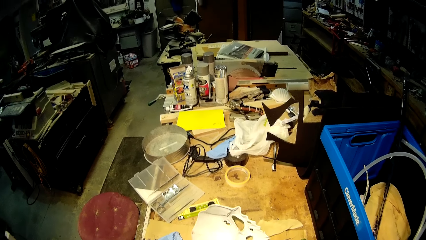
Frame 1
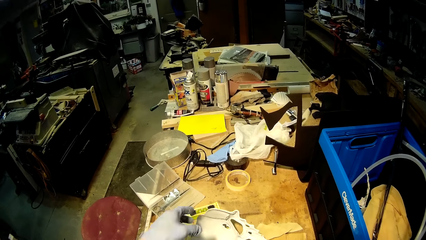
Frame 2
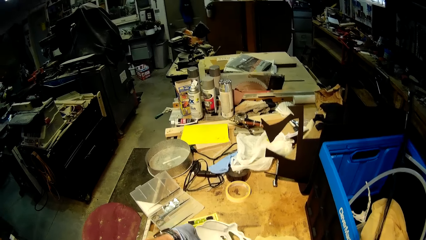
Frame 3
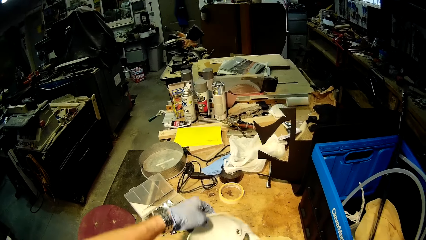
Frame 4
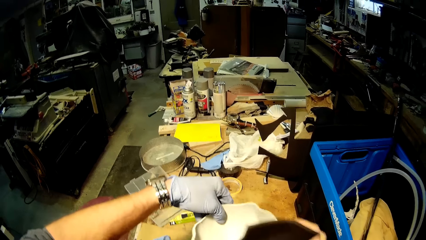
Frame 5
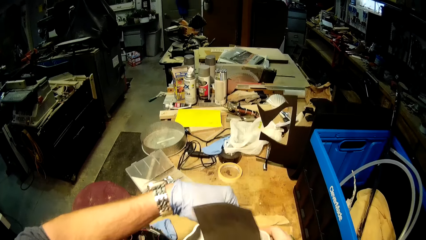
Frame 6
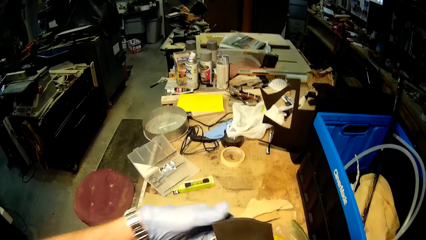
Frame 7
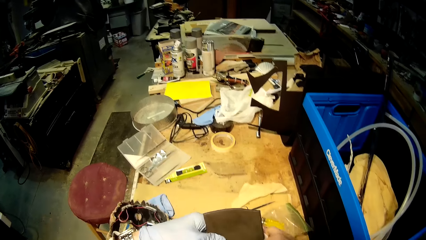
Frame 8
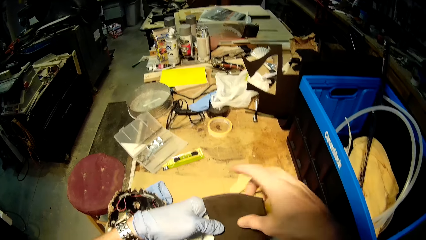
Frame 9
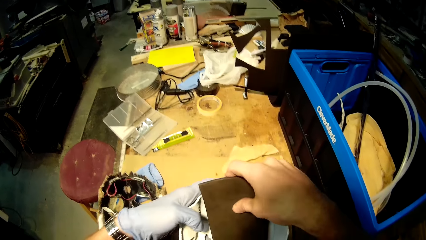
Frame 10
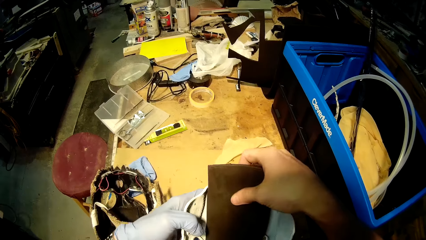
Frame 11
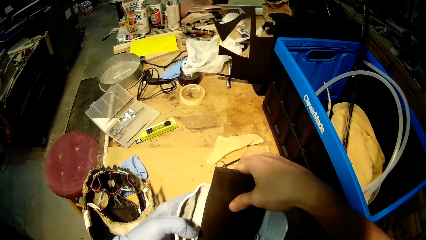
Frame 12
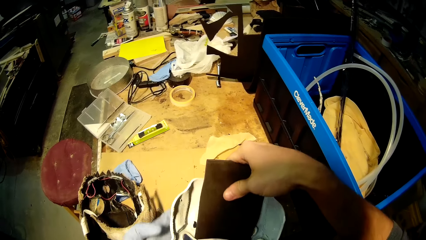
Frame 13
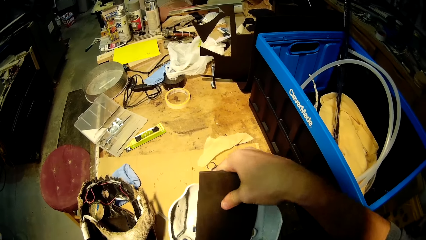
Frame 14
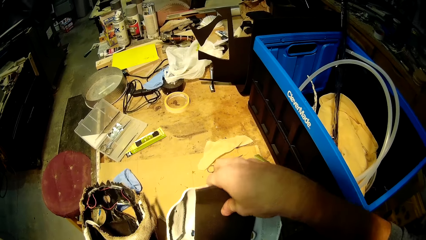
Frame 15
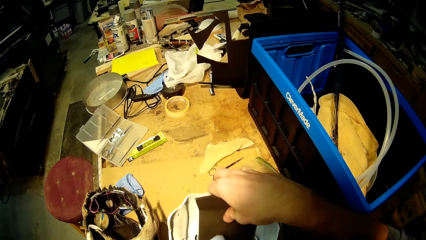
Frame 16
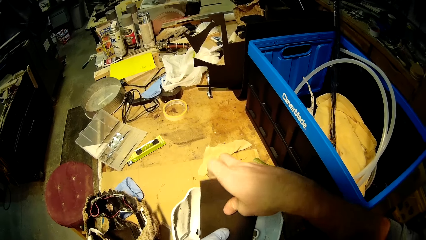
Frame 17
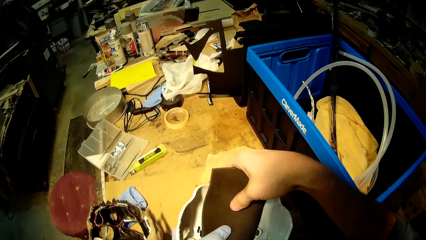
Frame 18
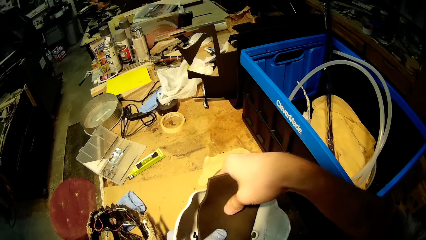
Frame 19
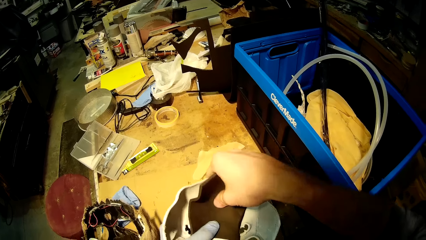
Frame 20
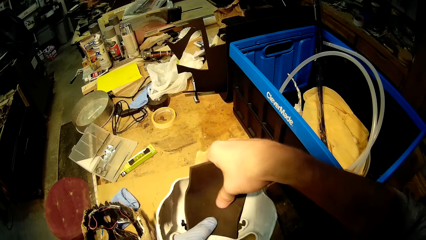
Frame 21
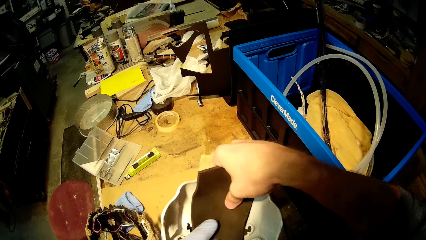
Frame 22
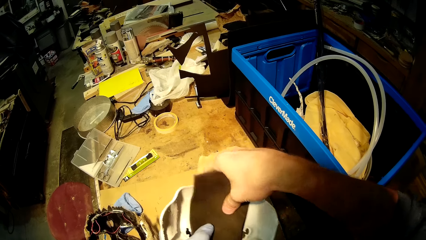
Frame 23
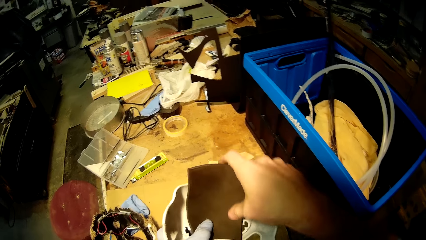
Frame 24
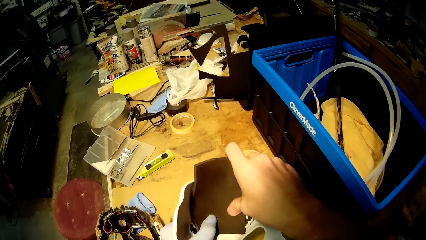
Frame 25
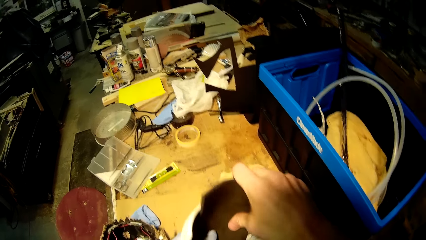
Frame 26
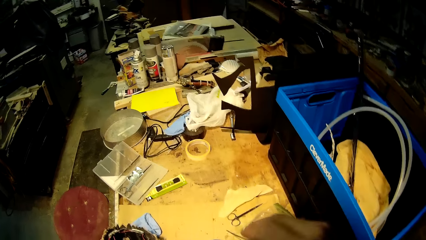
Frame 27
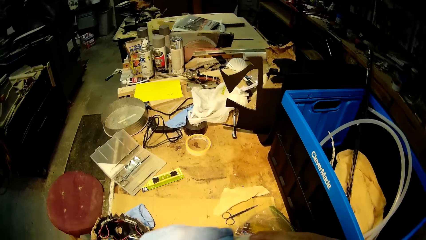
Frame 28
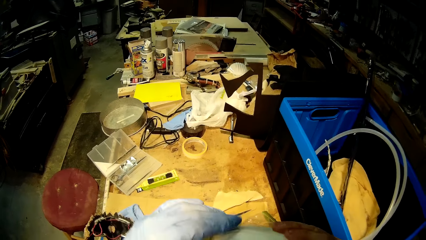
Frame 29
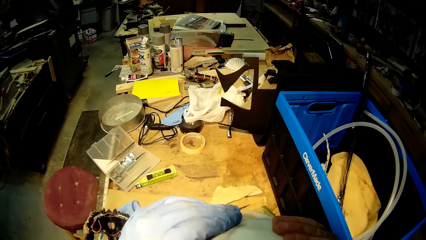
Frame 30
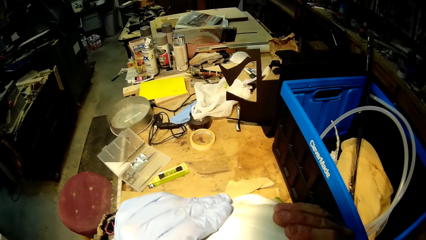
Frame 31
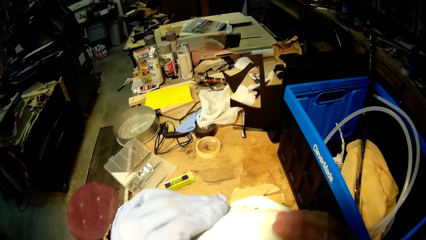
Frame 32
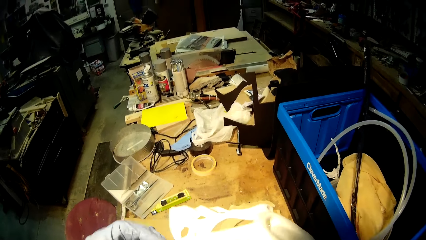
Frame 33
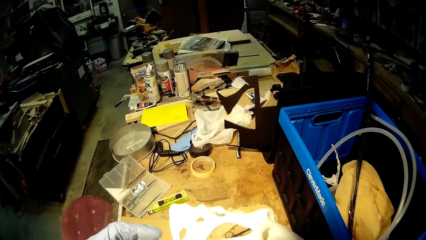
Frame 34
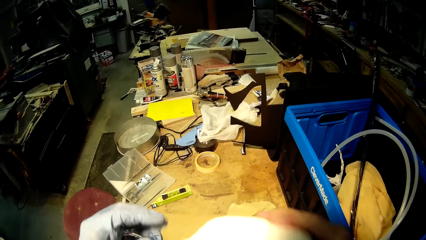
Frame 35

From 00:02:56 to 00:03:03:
The camera wearer picks the white mask from the table with his left hand. He attaches the black cardboard cut-out to the white mask with his hands.

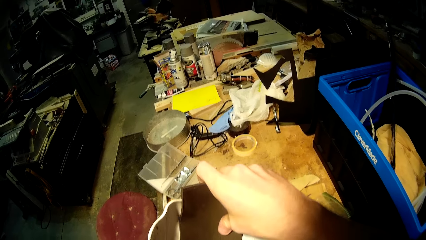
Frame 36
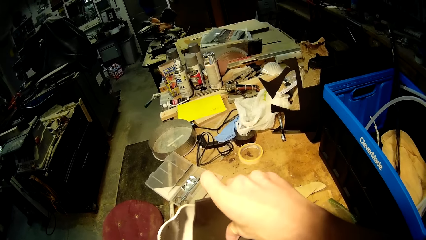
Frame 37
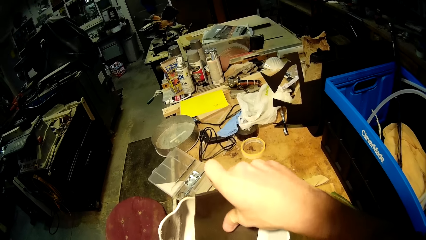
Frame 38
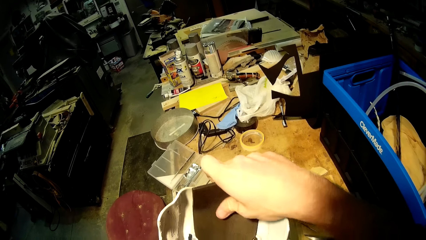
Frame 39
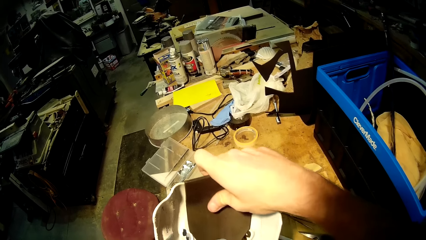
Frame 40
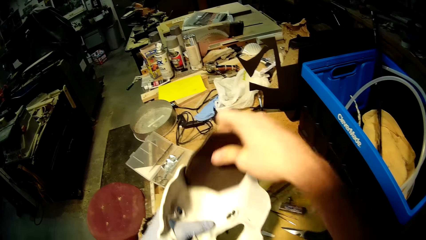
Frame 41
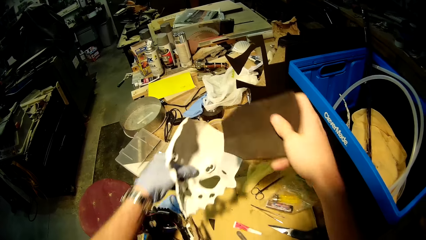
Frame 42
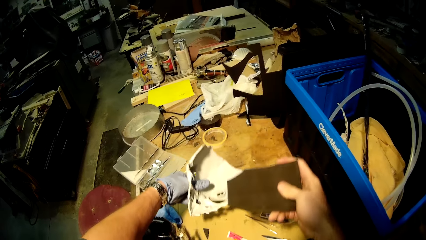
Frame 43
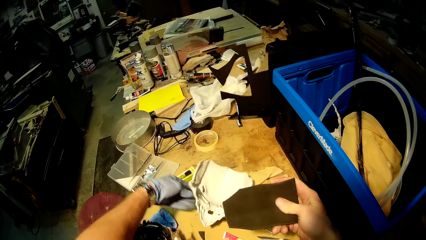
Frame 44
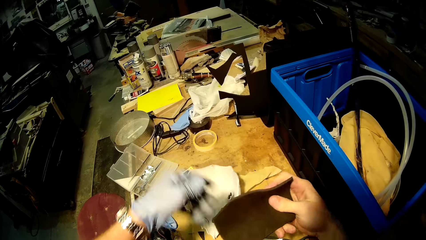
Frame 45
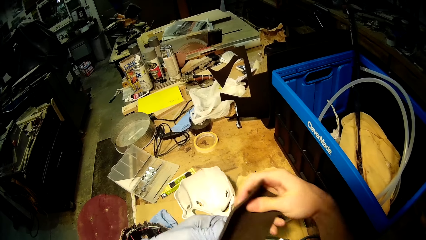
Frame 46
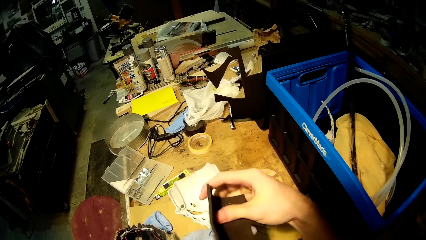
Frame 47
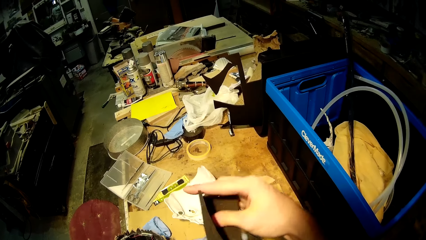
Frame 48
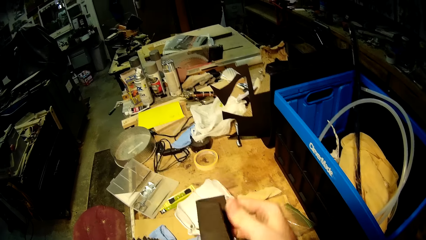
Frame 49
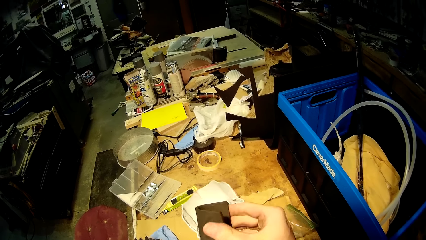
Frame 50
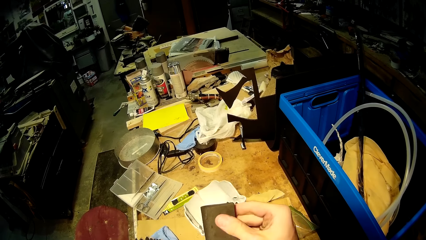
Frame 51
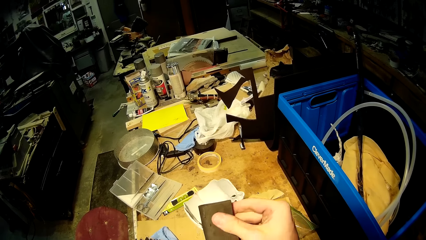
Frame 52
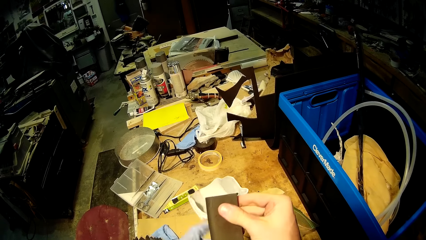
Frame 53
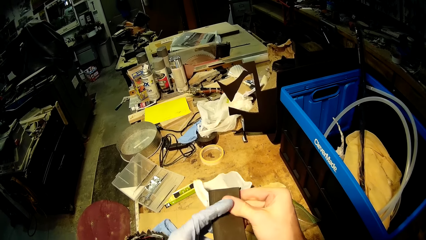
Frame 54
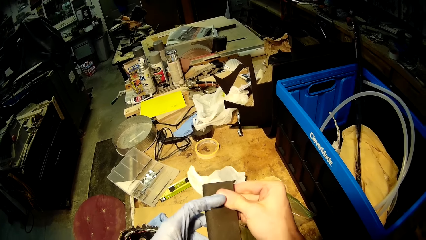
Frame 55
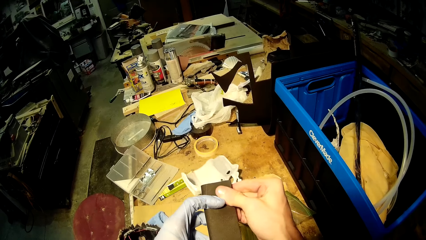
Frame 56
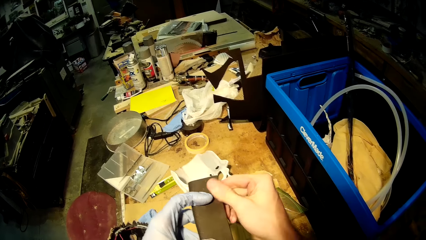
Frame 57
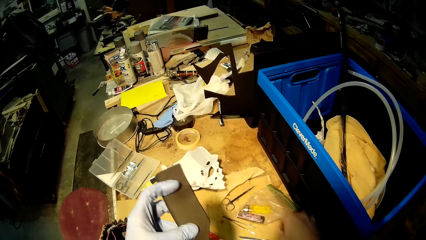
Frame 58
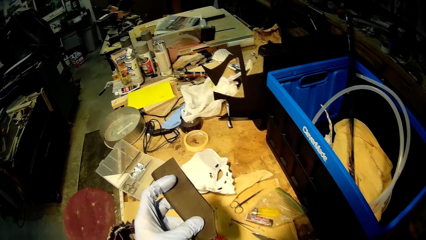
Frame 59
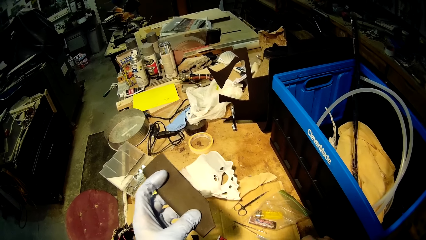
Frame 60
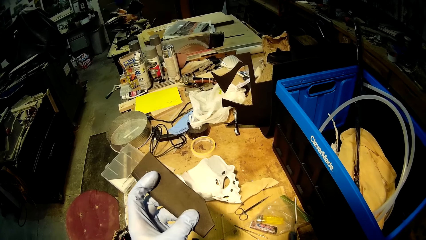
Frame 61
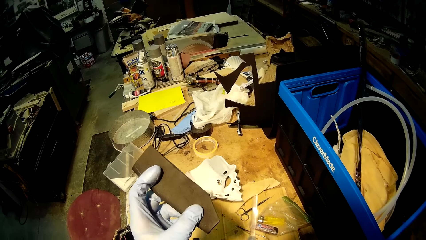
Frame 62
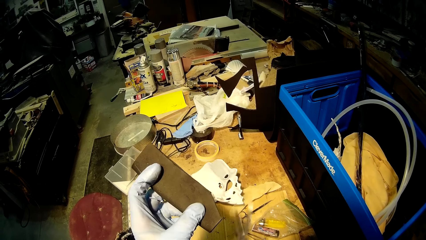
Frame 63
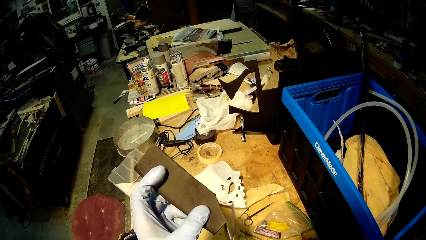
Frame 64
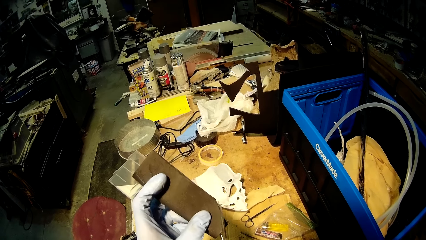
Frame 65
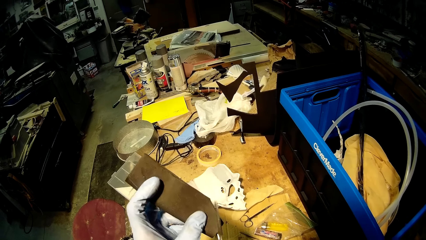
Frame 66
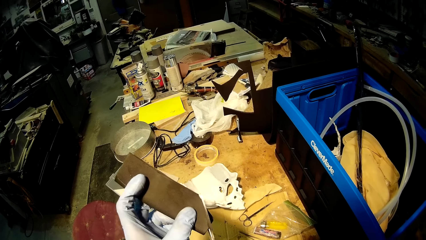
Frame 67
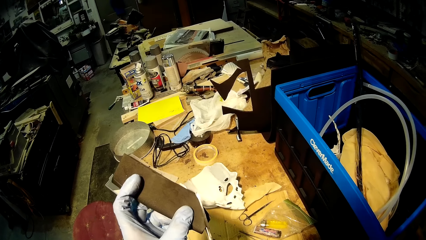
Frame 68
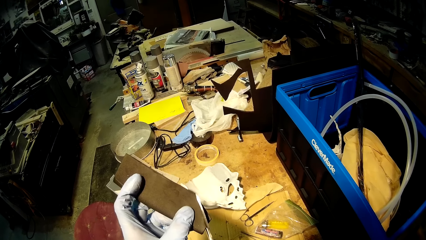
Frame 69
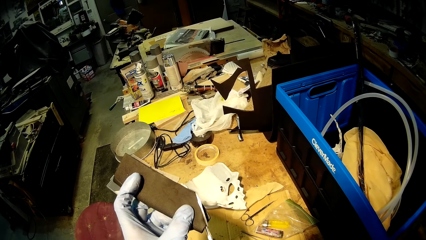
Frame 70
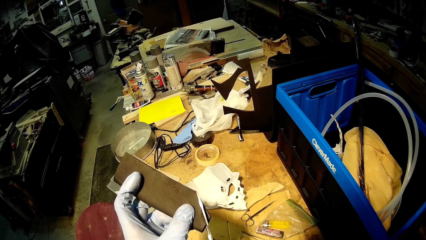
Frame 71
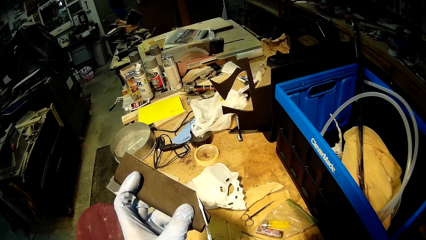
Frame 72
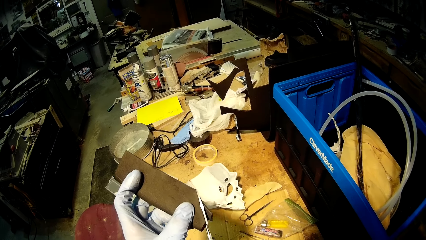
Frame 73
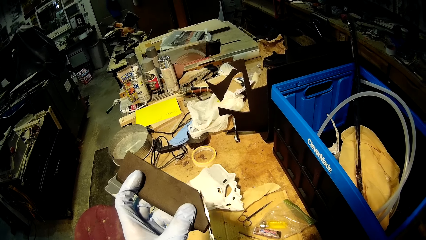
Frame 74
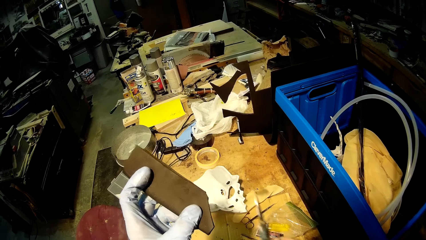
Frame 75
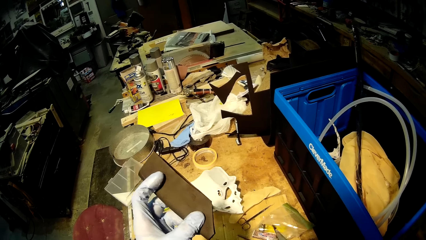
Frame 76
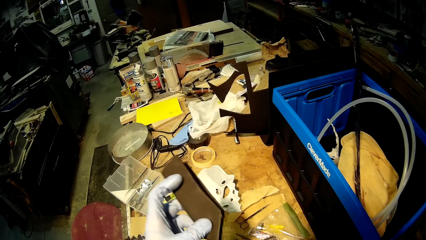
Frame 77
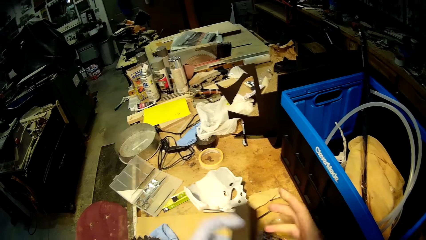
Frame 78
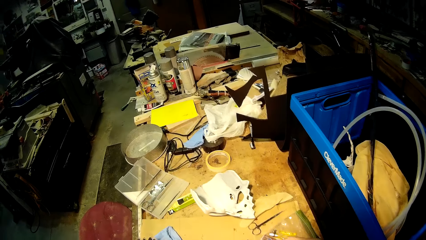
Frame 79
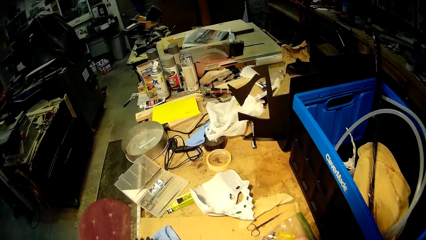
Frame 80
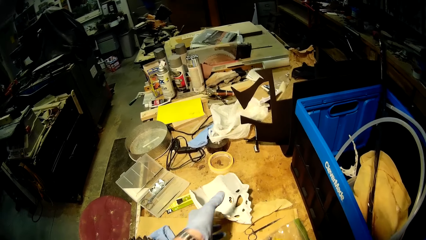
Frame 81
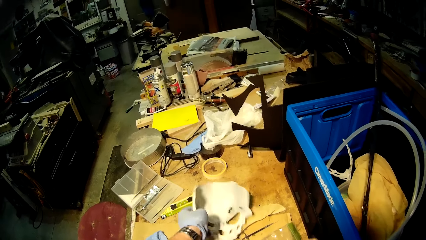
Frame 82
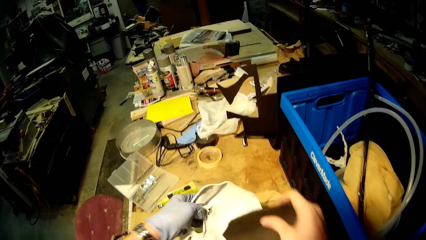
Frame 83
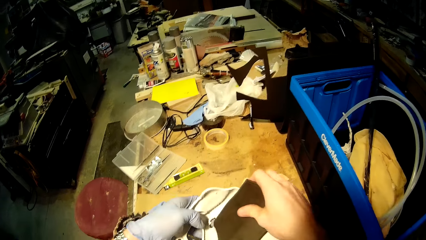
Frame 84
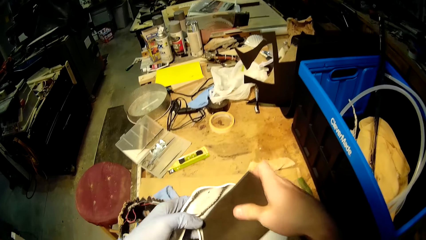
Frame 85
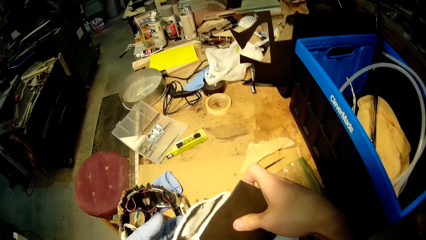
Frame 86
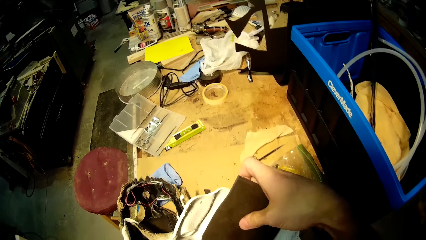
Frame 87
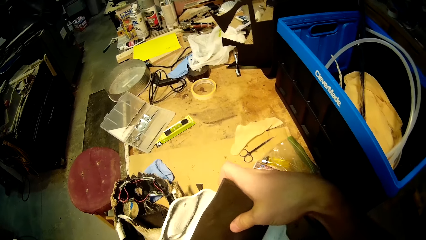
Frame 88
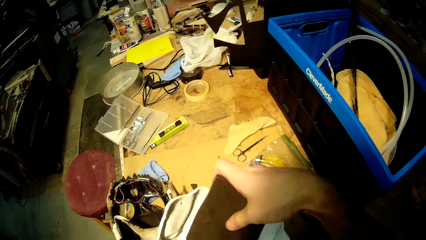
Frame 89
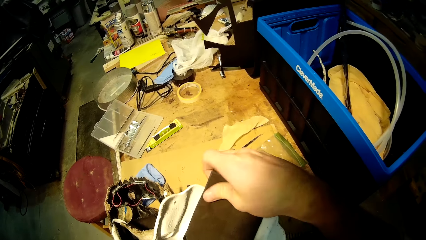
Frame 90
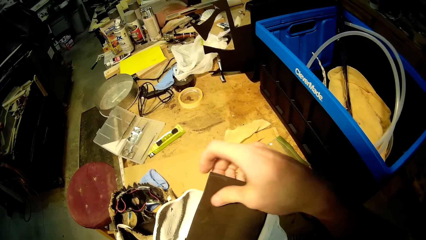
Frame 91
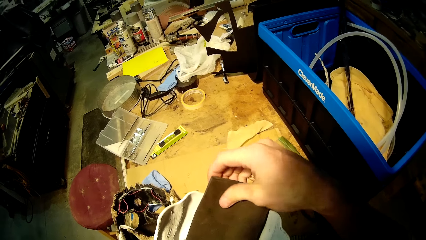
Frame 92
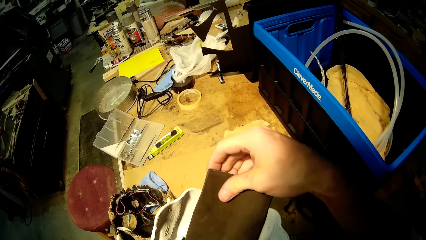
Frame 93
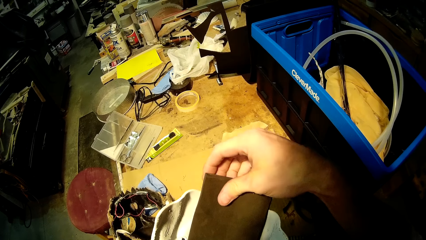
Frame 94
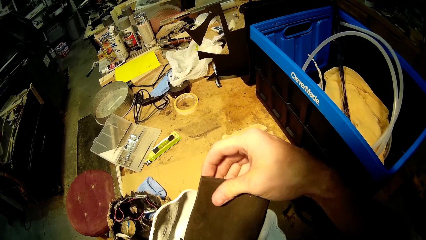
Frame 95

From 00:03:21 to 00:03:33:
The camera wearer places the white mask on the table with his left hand. He holds the black cardboard cut-out with both hands. He folds a piece of paper. He picks the scissors from the table with his right hand. He cuts the black cardboard cut-out with the scissors in his right hand. He drops the scissors on the table with his right hand. He holds the black cardboard cut-out with his hands. He picks the white mask from the table with his left hand. He attaches the black cardboard cut-out to the white mask with his right hand.
